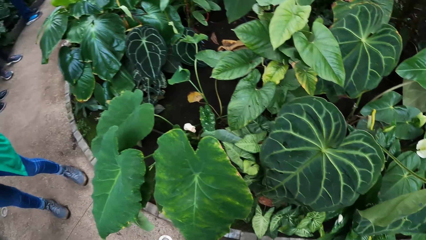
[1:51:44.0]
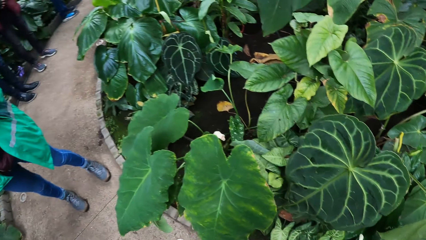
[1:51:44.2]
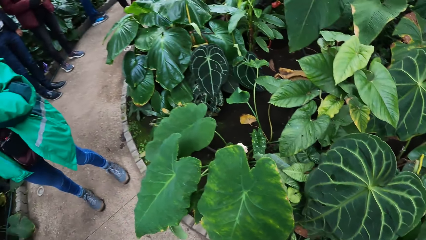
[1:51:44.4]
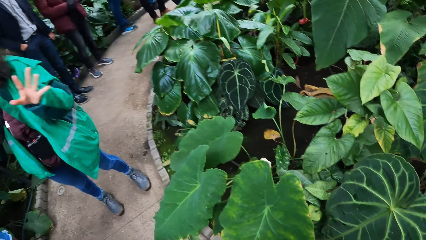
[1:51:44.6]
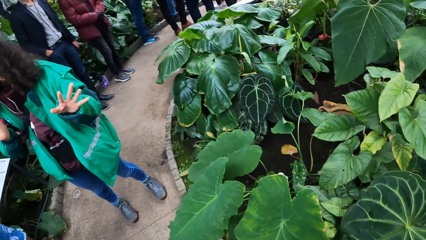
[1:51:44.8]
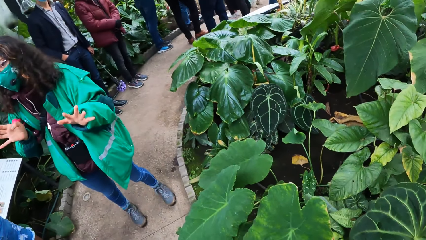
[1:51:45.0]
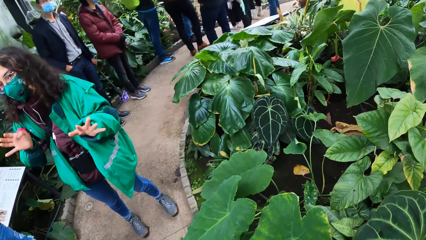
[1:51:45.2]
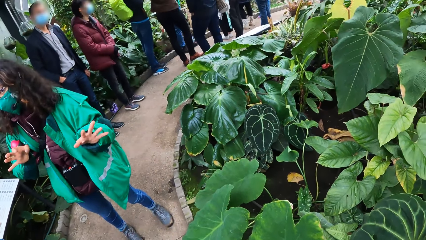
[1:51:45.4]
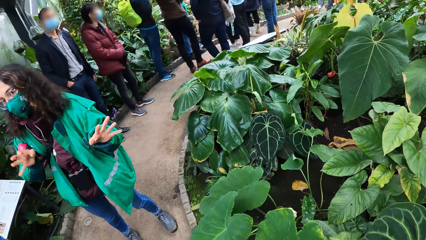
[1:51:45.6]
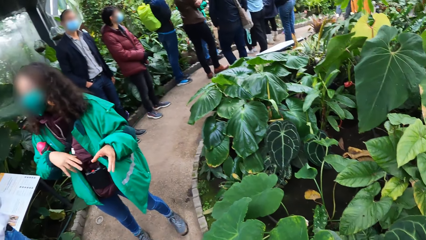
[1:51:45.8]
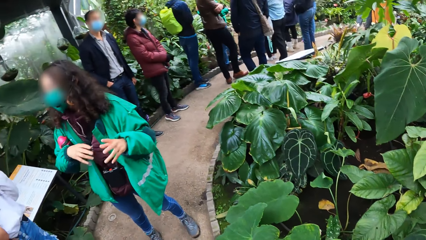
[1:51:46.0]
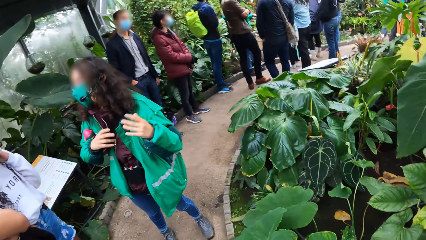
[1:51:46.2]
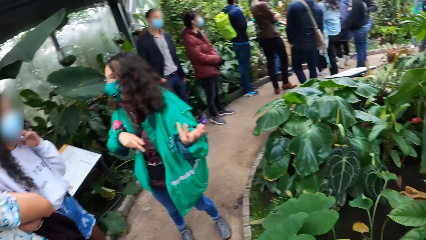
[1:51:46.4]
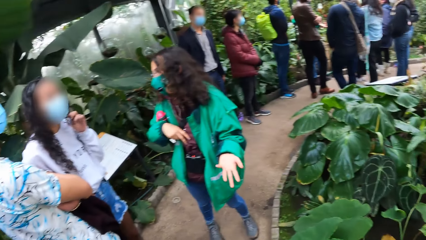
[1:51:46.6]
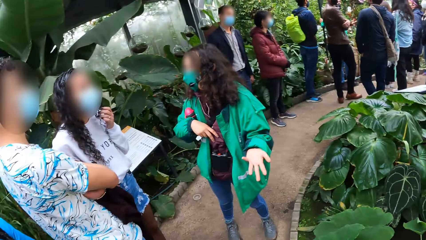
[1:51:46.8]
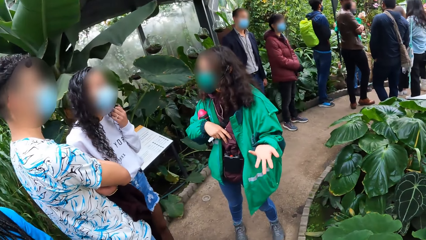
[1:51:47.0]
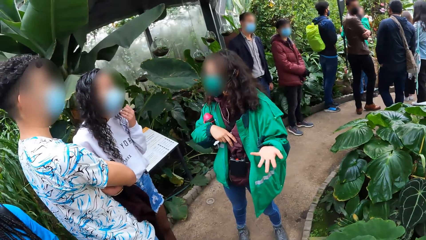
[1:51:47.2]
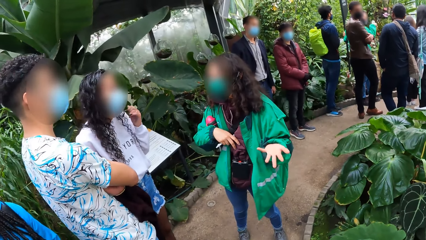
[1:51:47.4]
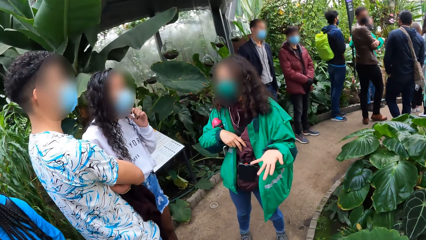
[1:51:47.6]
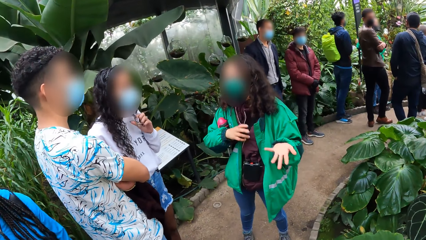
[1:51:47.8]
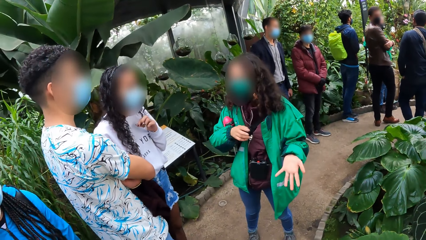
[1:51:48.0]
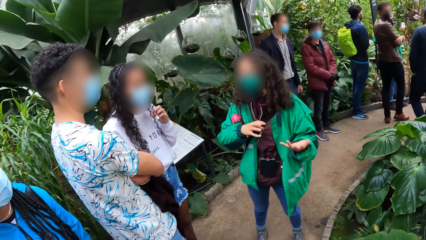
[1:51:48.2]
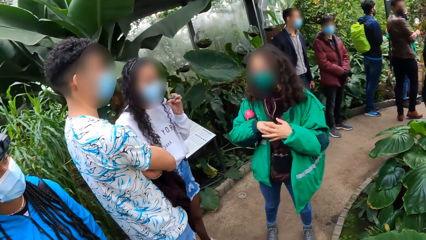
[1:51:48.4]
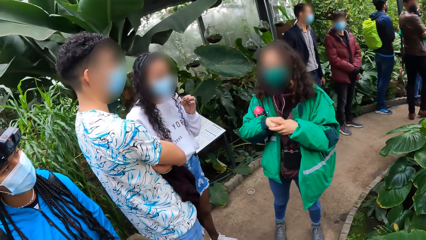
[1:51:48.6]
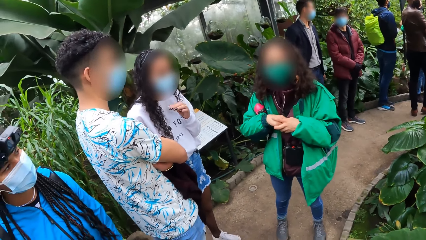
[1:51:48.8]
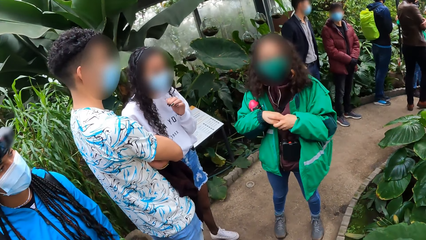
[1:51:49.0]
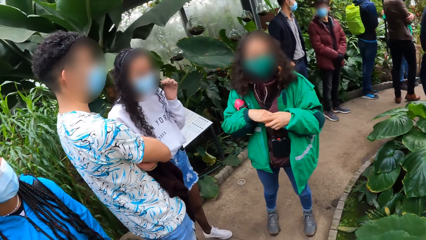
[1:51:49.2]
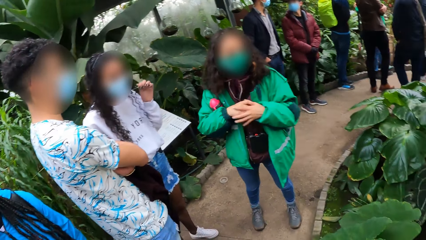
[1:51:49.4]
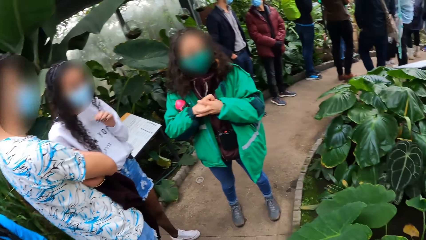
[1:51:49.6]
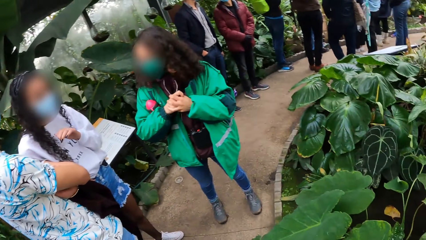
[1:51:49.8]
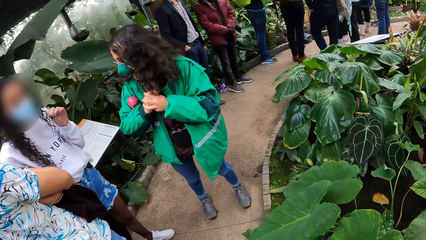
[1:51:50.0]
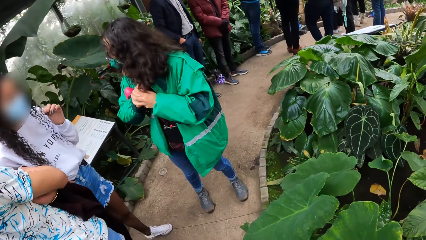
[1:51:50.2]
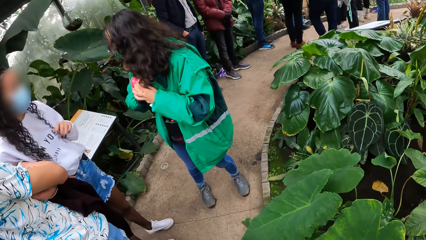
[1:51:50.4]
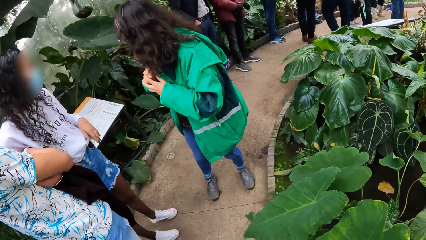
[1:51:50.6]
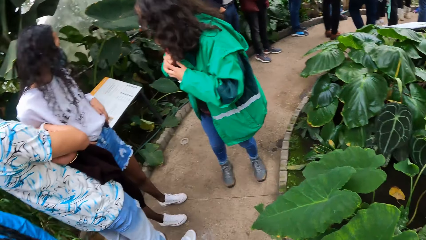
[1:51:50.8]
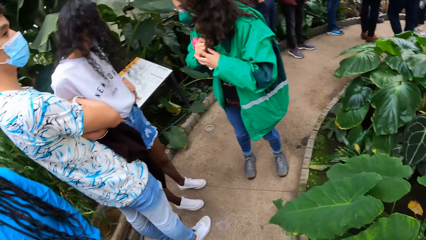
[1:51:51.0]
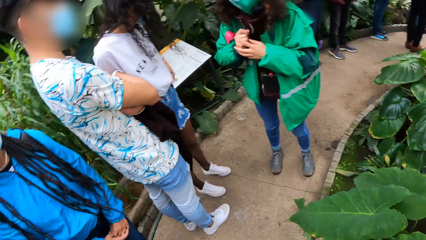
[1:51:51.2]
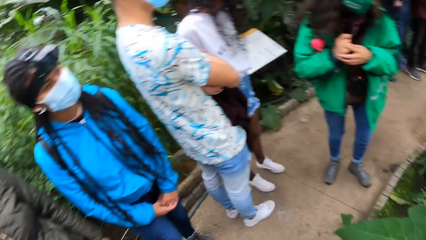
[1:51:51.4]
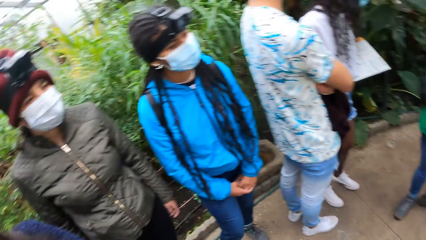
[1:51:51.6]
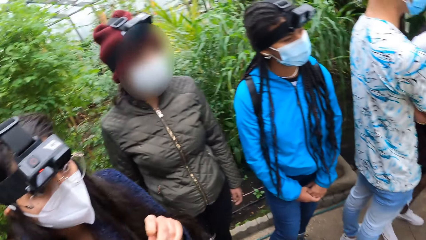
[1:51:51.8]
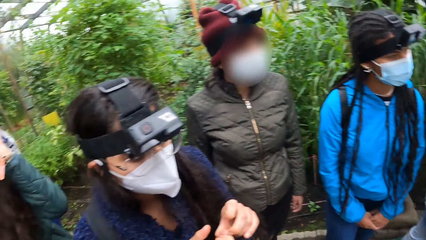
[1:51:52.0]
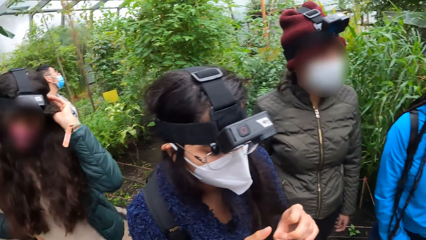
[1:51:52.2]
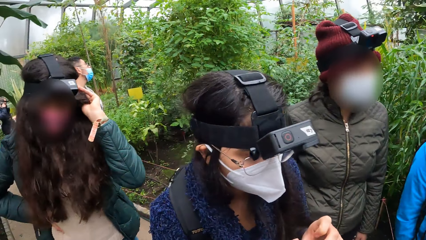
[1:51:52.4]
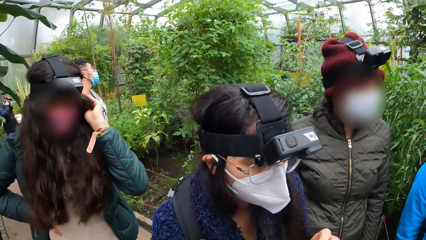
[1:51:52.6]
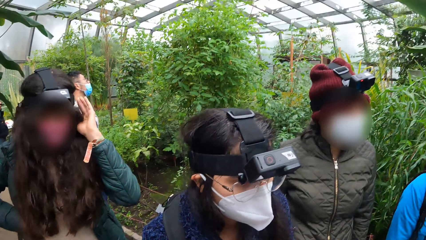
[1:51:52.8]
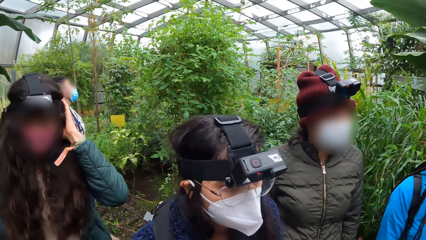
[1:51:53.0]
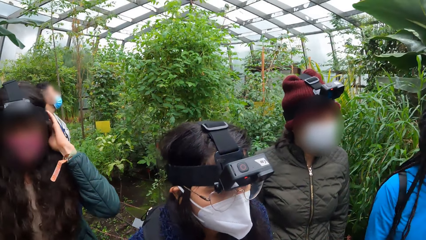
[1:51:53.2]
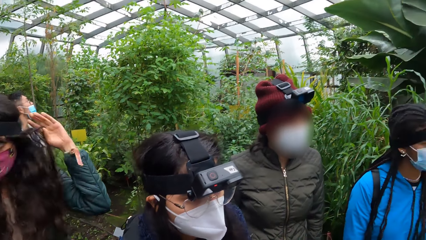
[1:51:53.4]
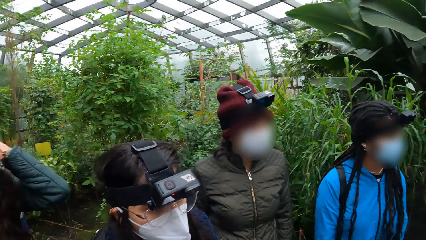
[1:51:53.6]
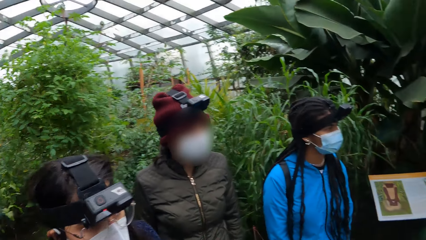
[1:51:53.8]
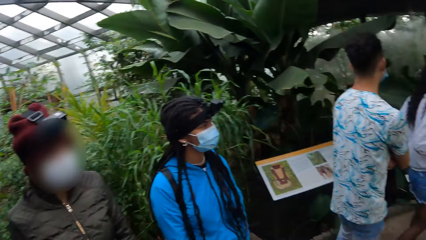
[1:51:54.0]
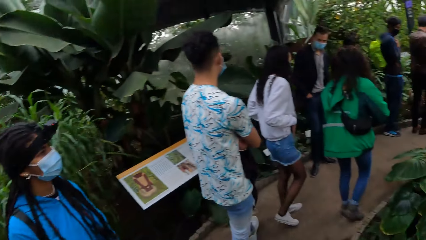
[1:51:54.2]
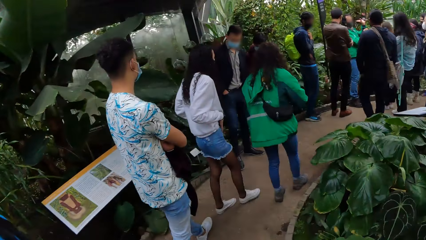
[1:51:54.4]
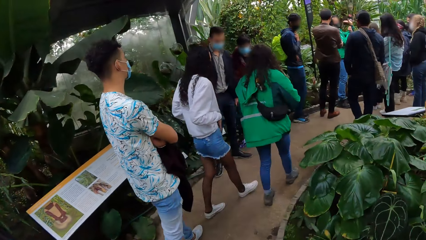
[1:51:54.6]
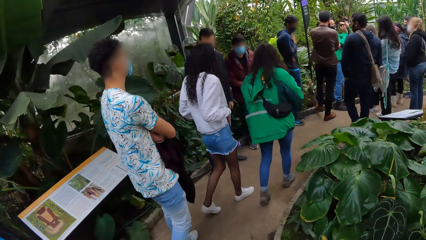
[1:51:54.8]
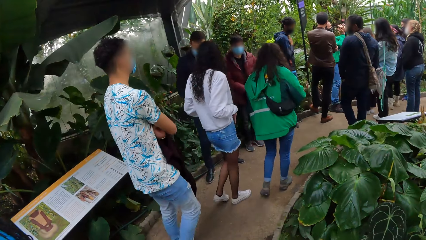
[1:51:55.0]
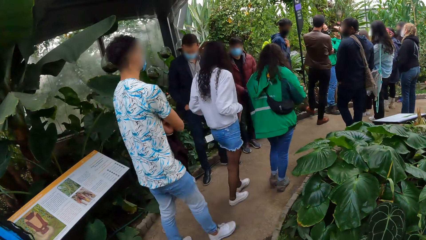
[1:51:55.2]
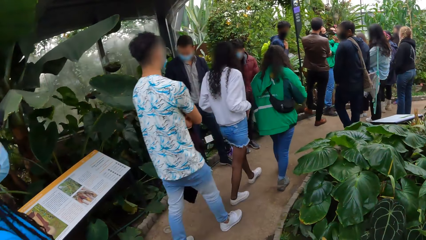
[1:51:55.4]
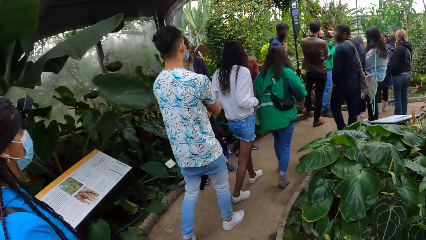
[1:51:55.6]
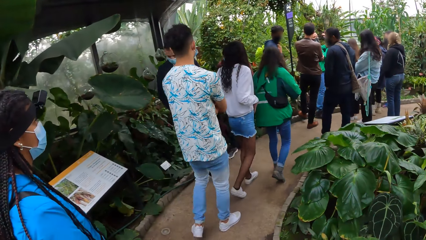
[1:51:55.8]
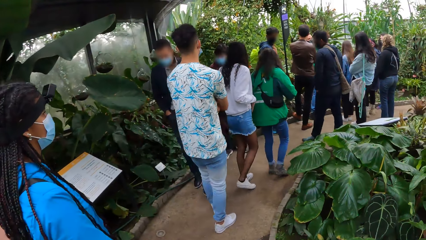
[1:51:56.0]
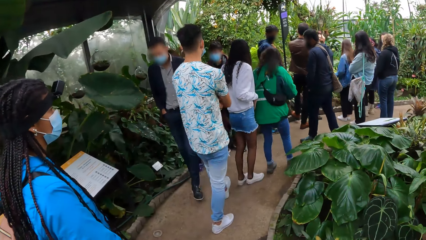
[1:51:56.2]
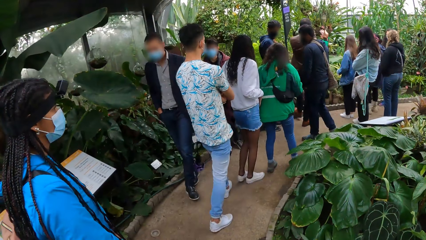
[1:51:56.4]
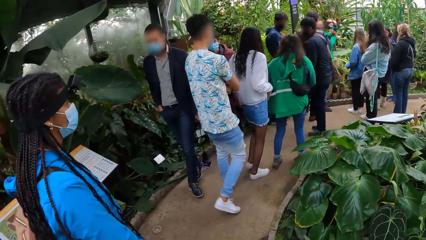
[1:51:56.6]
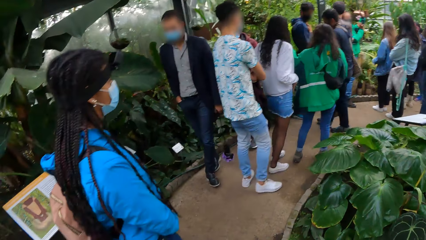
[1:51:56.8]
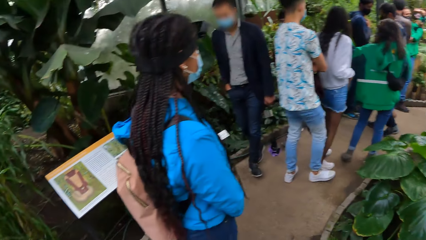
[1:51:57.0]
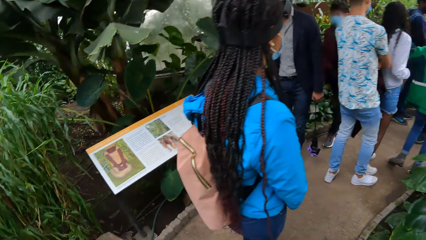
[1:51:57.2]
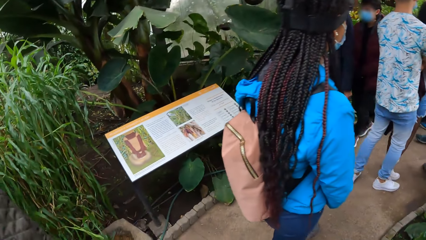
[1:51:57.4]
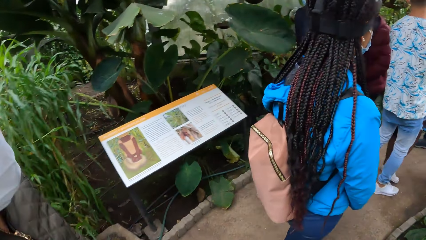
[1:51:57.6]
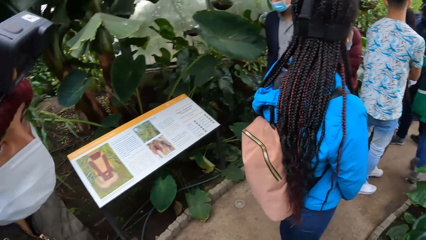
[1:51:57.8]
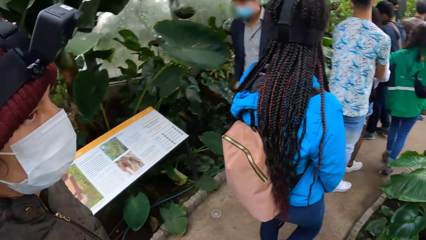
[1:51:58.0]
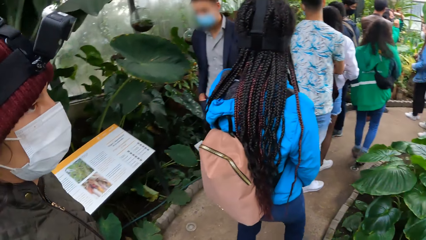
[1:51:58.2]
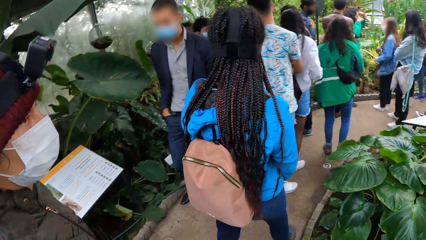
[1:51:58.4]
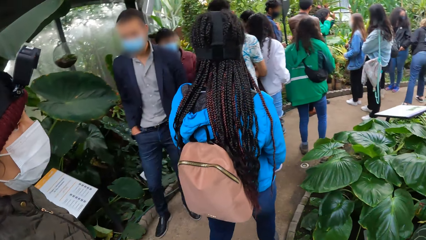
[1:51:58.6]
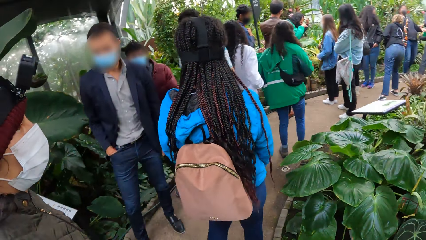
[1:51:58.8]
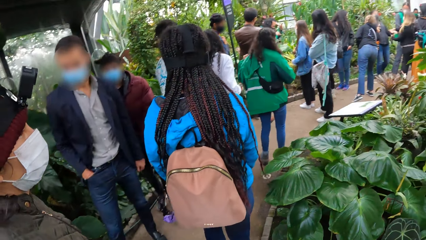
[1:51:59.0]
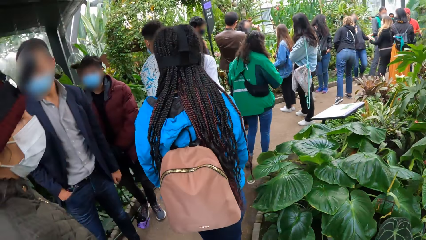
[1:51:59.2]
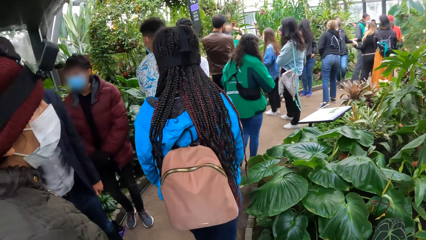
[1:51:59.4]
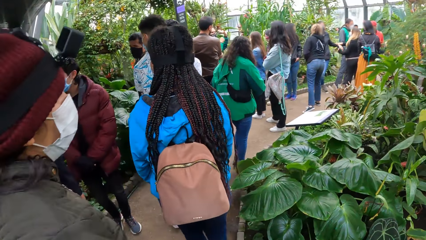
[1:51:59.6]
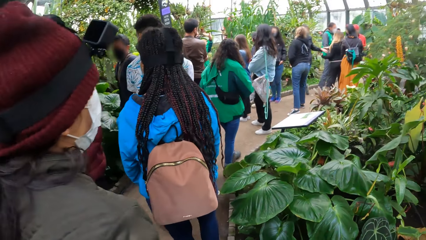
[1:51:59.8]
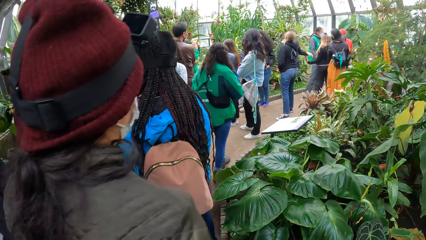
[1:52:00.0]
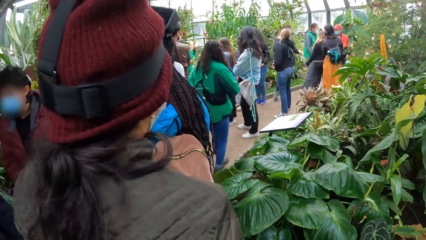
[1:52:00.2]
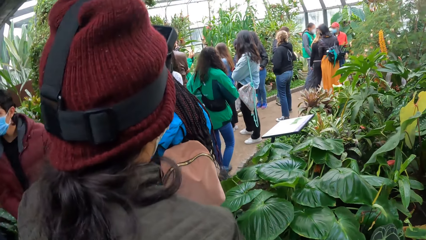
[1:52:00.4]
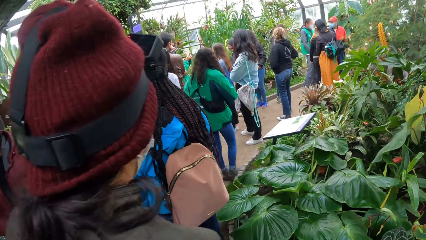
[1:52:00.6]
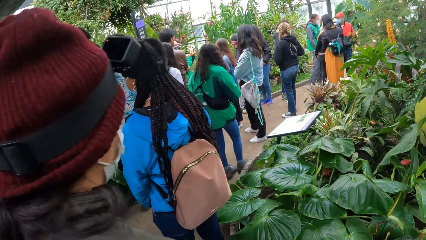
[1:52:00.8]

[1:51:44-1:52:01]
A woman converses. The camera wearer looks around. They walk forward.
